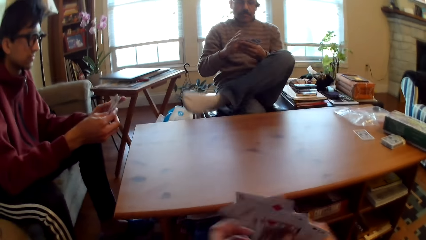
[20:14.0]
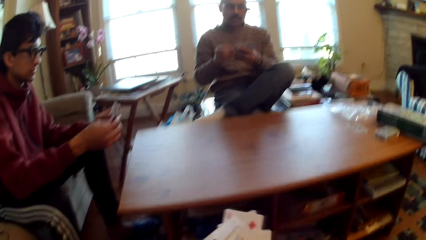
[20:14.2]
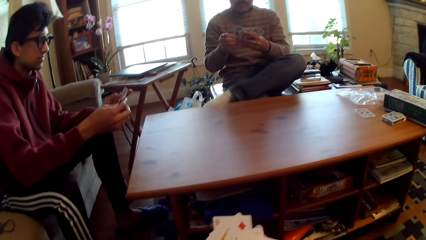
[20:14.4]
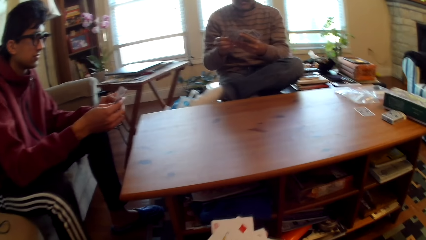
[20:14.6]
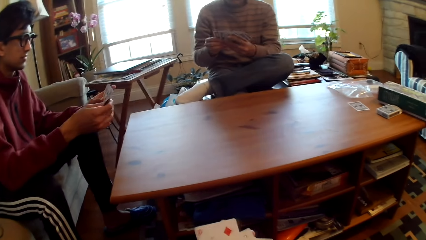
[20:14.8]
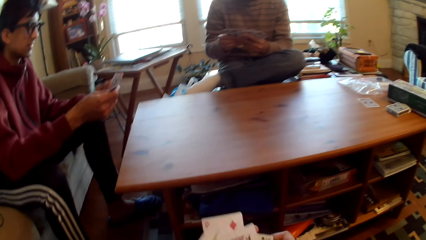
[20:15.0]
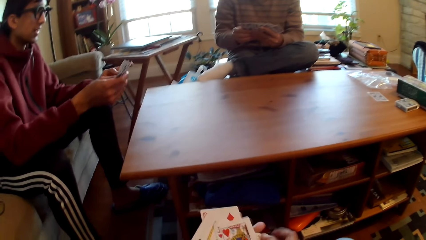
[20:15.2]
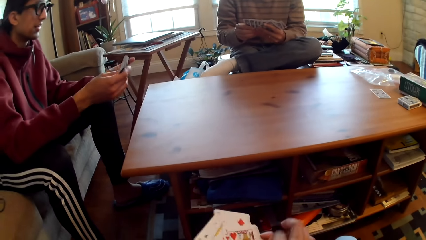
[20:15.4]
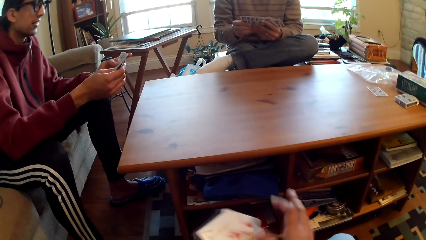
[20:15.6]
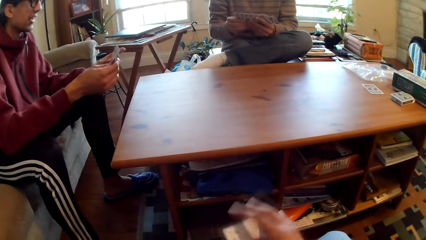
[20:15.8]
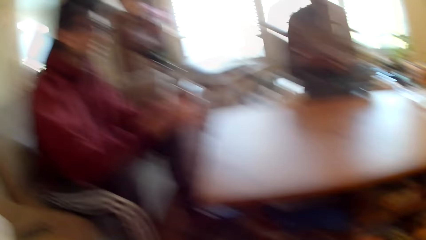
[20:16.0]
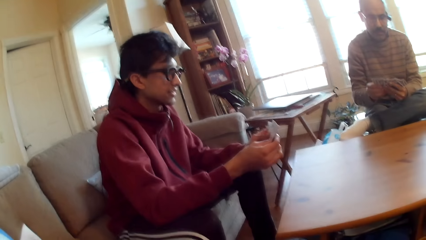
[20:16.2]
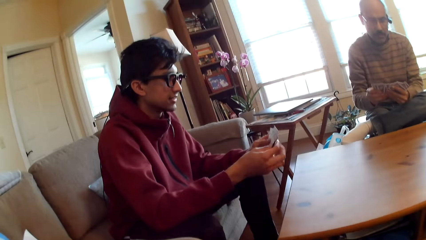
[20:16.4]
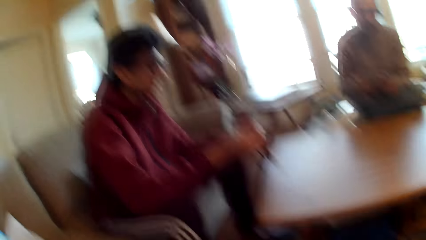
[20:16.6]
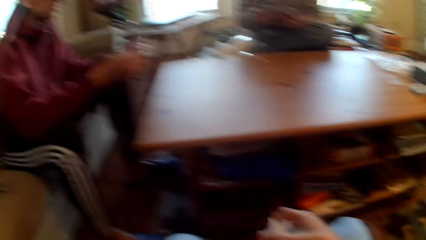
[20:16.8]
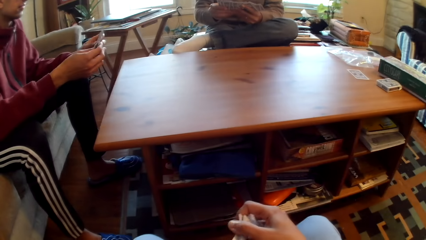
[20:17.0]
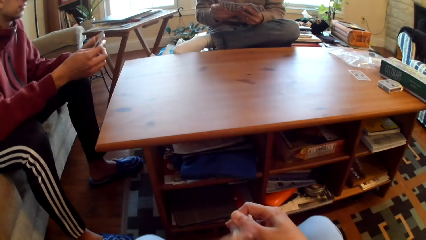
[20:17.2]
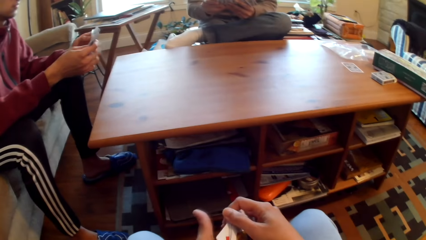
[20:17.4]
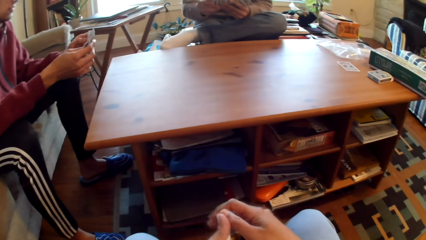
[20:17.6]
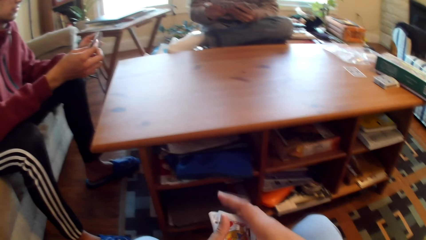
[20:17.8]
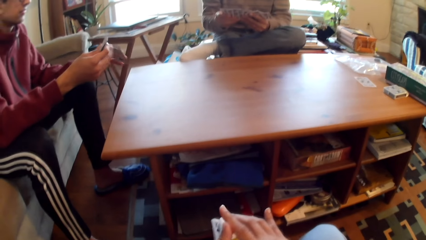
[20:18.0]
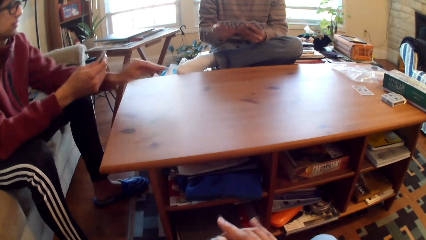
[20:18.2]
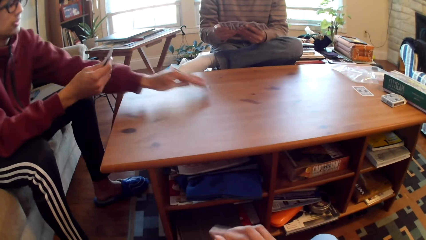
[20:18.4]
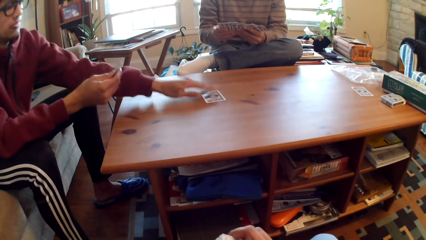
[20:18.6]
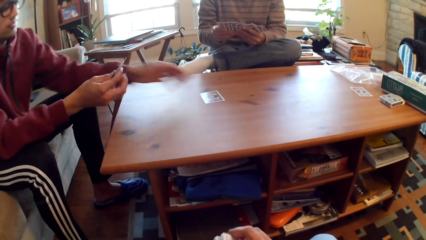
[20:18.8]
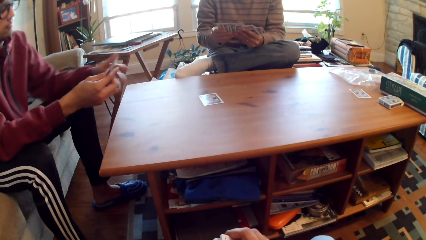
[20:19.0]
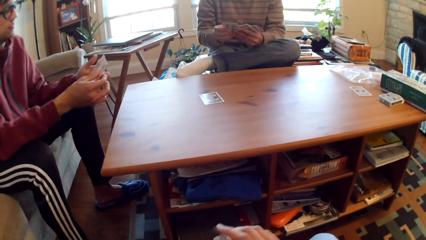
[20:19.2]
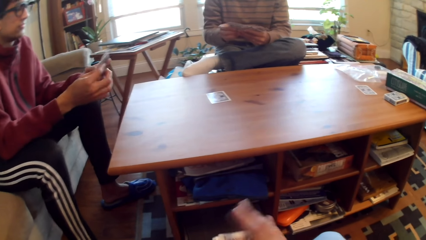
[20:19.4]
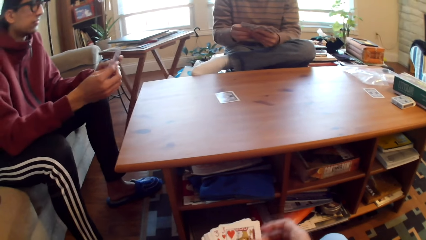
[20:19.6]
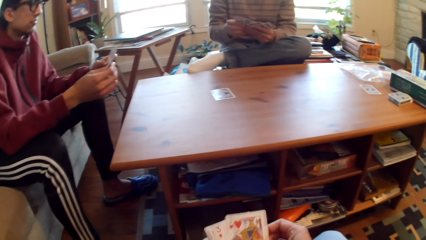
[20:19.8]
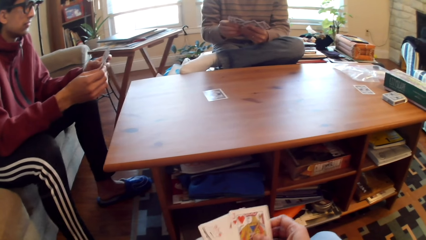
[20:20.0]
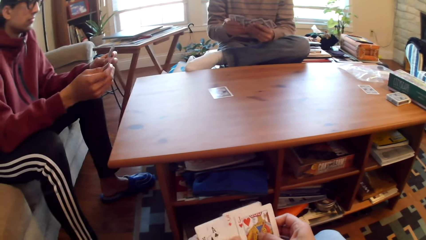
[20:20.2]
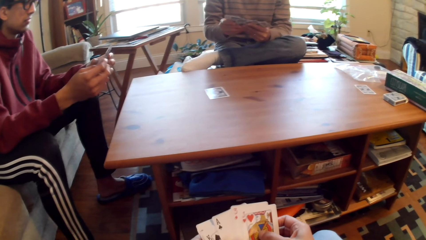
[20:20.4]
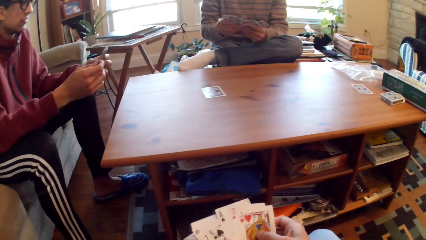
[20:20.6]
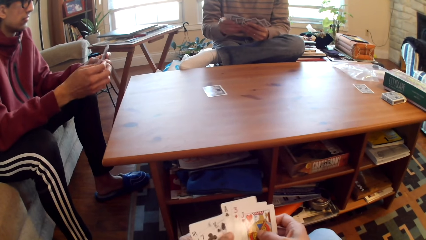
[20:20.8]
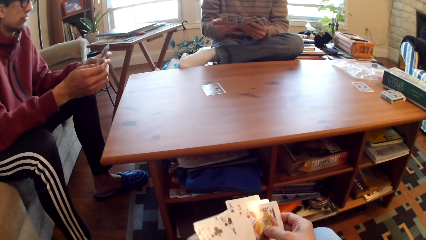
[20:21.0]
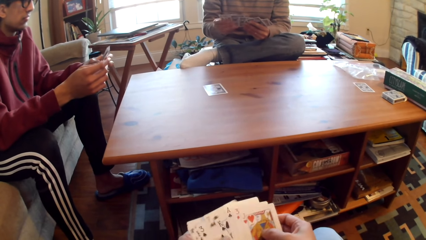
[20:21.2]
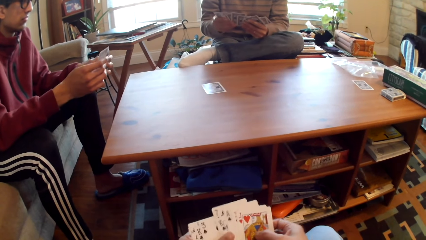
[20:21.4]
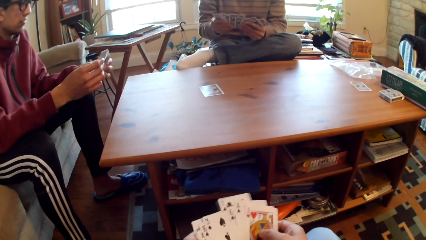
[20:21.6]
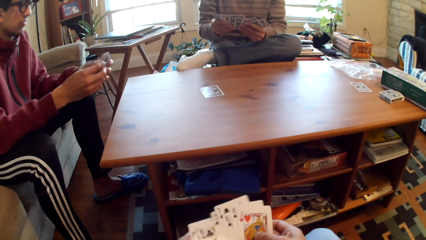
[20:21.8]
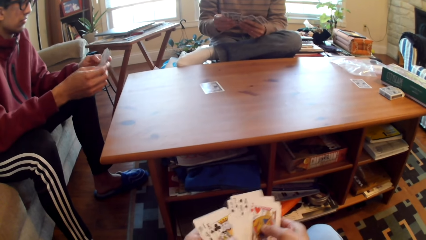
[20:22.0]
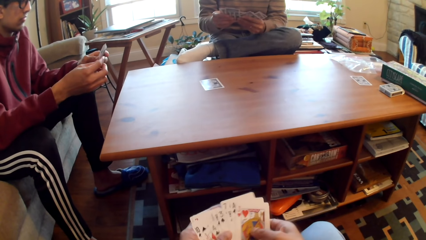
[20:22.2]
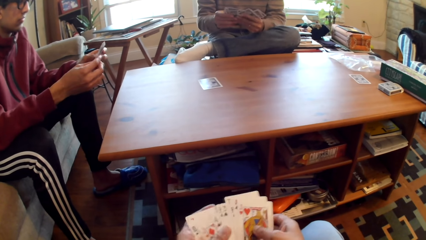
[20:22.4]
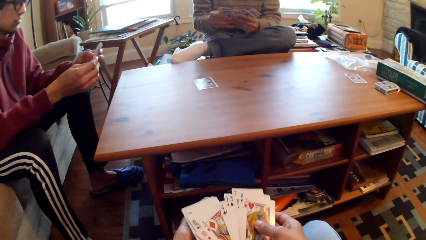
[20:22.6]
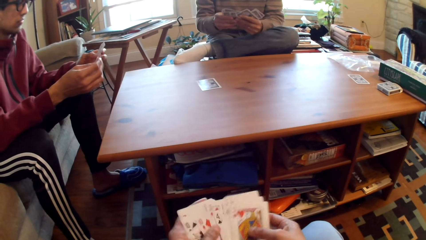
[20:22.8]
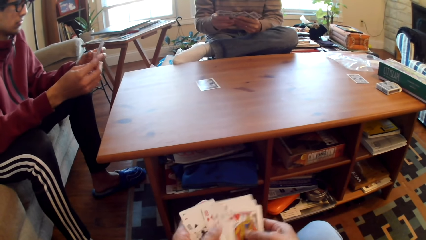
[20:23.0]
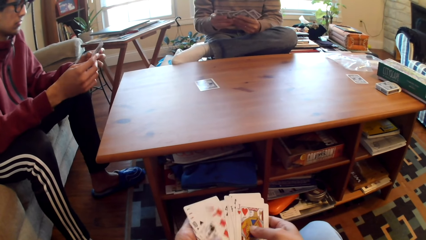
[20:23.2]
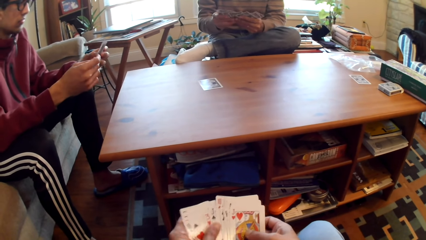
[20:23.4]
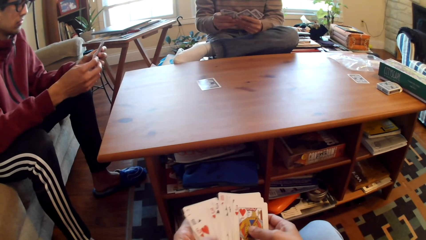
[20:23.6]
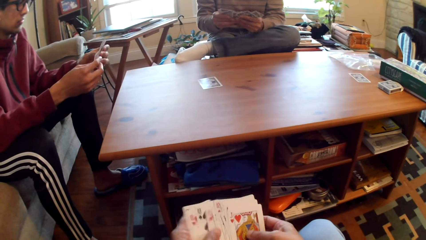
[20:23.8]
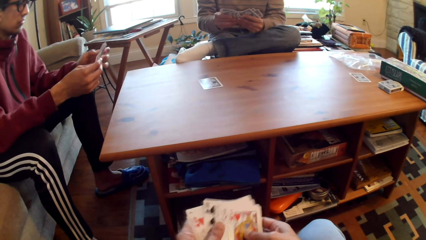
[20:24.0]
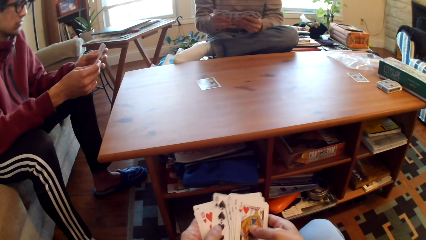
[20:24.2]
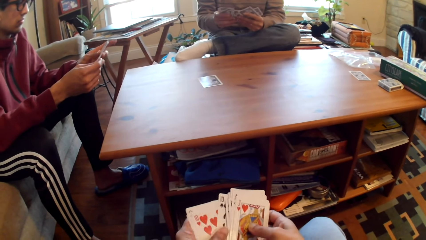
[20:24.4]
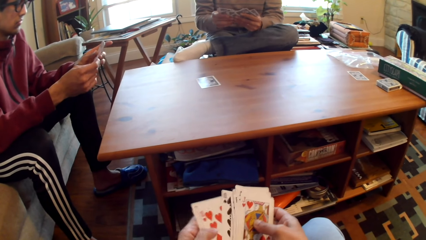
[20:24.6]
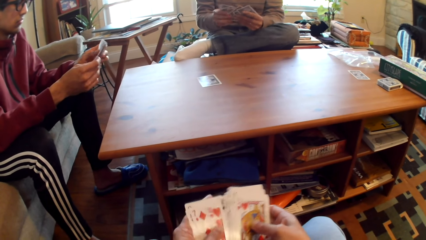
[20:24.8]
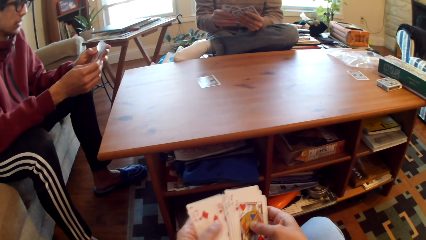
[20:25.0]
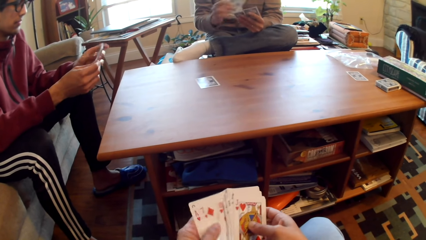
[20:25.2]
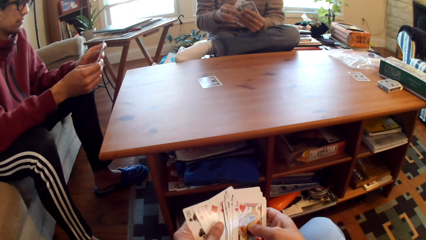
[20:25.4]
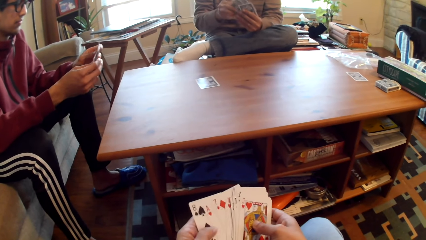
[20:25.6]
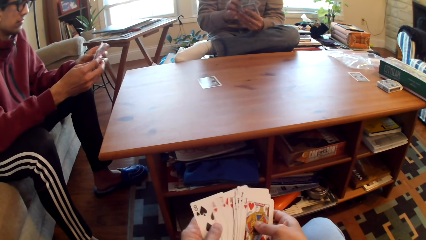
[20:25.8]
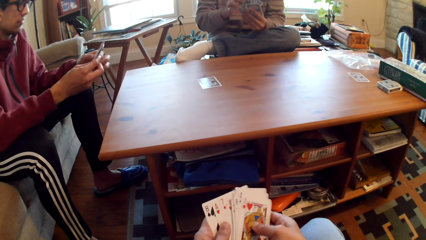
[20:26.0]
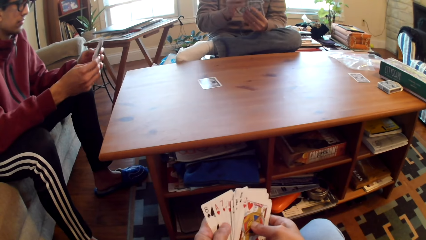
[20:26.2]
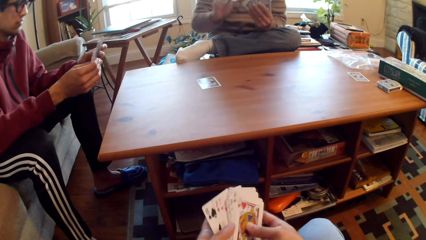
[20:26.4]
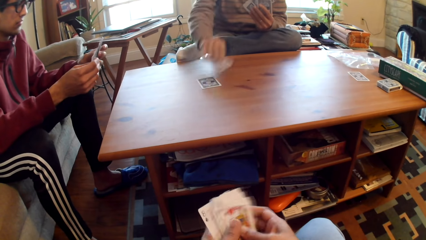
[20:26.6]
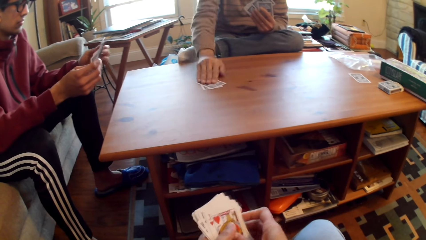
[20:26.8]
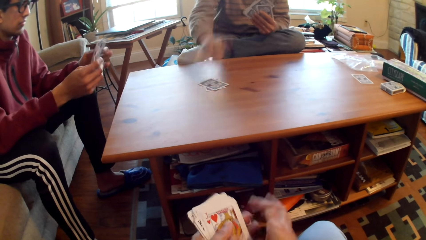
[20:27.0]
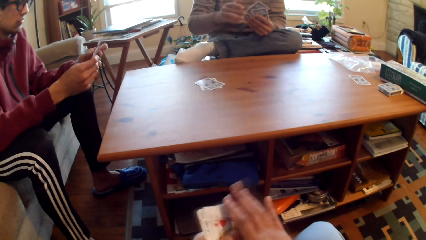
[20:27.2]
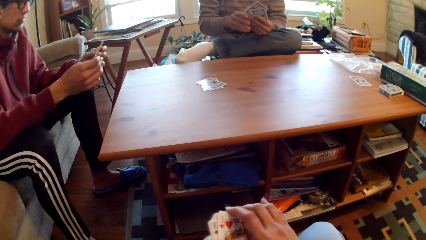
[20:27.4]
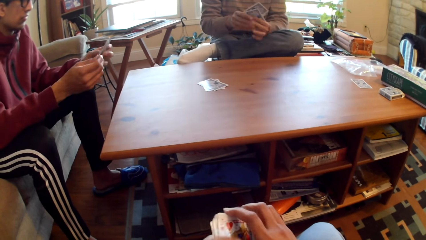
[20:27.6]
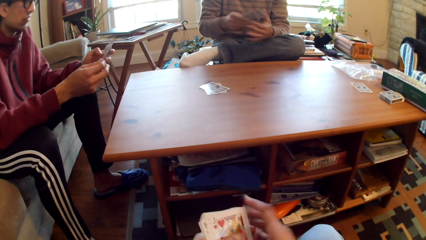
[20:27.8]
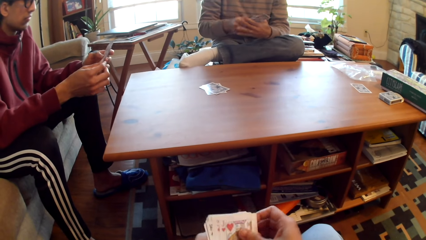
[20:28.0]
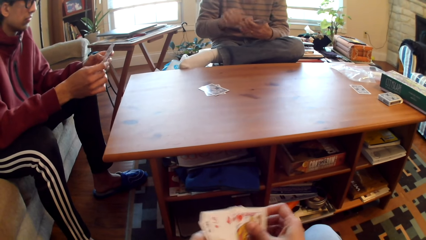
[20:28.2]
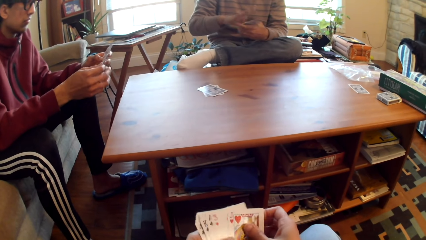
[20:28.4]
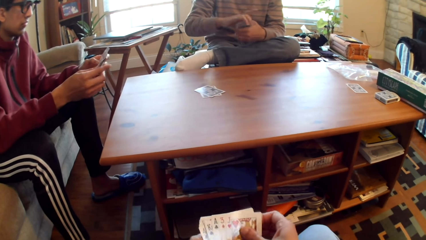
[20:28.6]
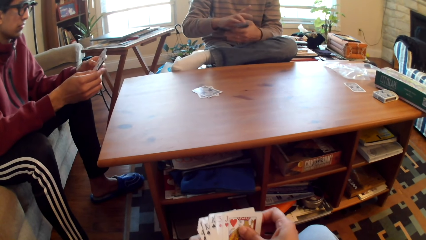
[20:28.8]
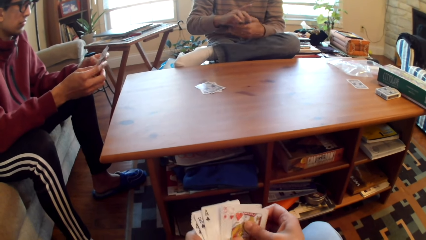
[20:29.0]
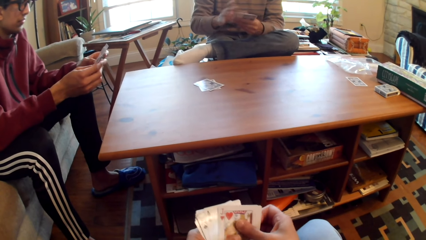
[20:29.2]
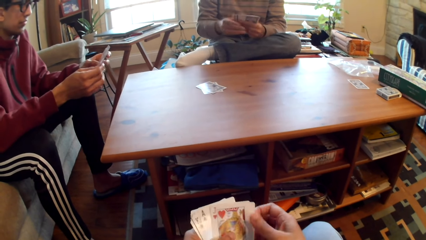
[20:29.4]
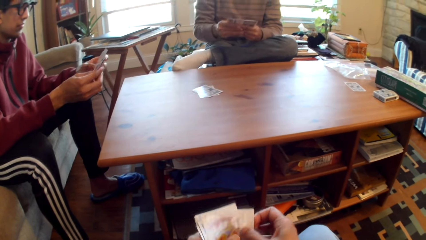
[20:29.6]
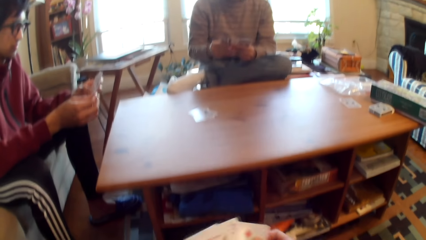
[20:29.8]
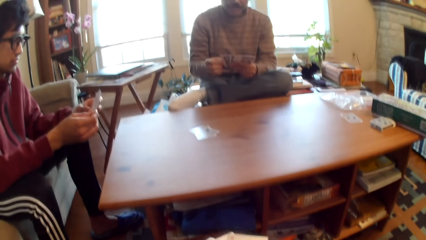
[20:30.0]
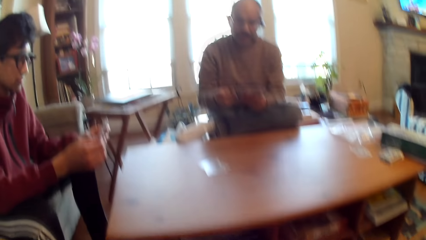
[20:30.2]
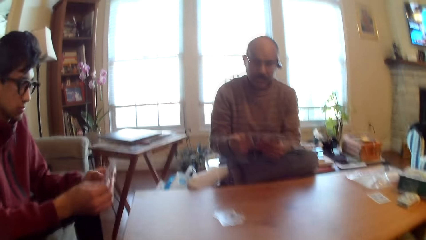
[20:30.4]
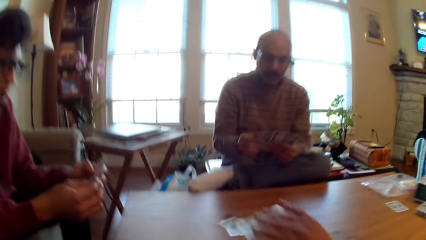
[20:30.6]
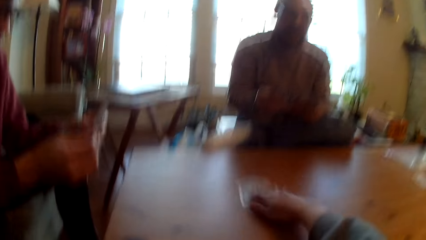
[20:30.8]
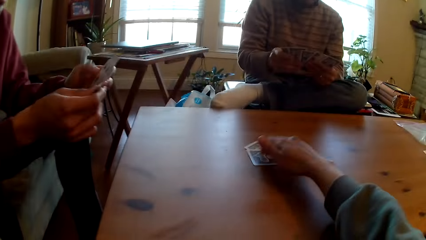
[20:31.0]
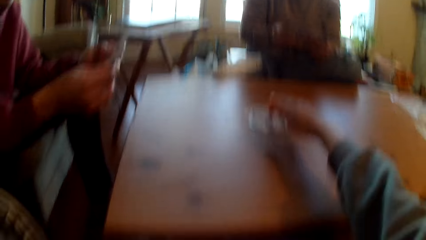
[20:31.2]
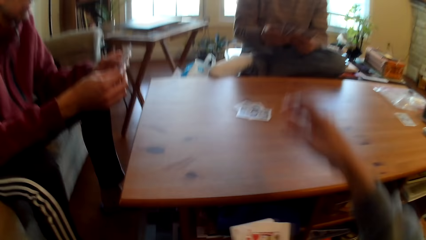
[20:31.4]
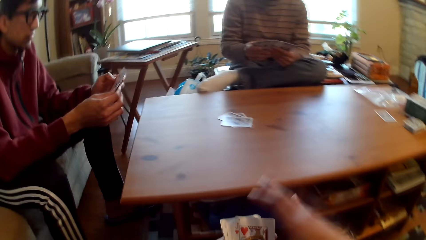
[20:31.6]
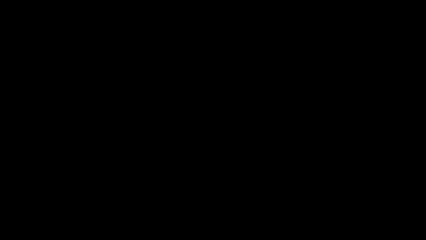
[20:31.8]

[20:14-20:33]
A man selects poker cards. The man plays poker and puts the card on the table. The man selects poker cards. The camera wearer selects cards. Another man puts the card on the table. The camera wearer adjusts cards and selects cards. They put the card on the table and play poker.
